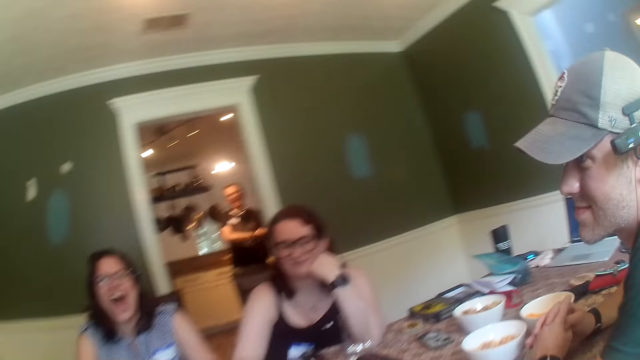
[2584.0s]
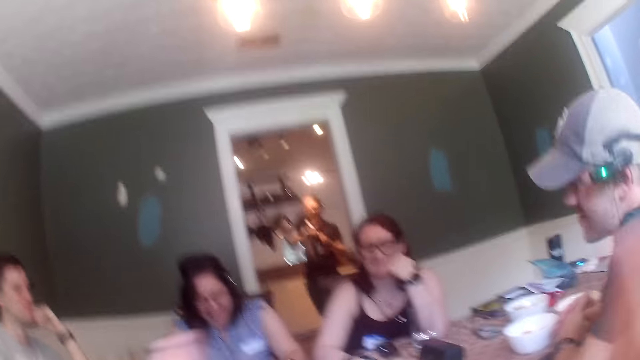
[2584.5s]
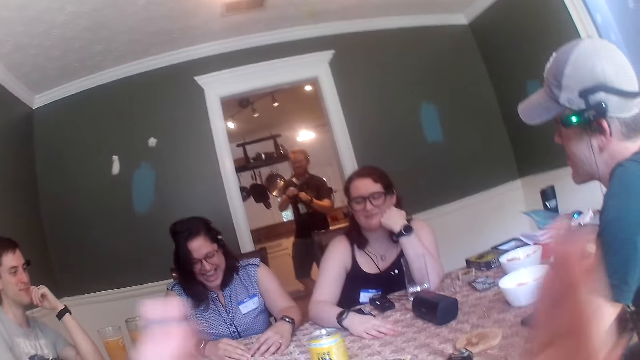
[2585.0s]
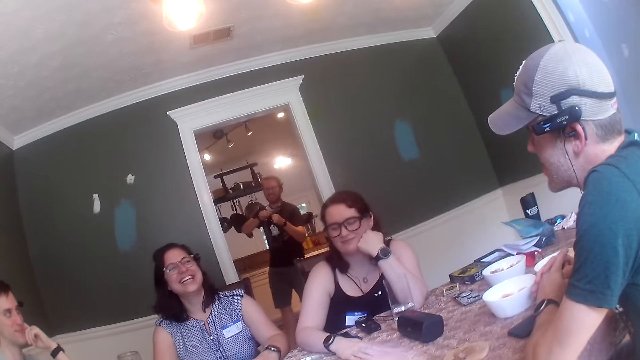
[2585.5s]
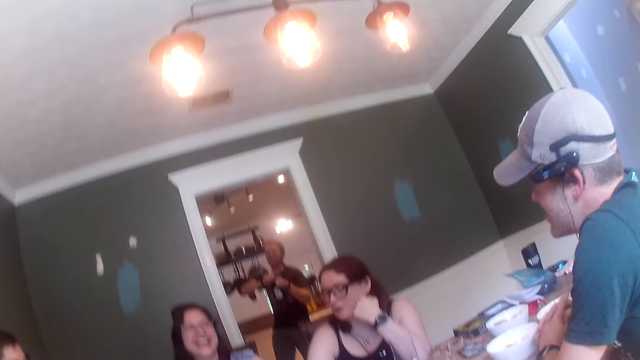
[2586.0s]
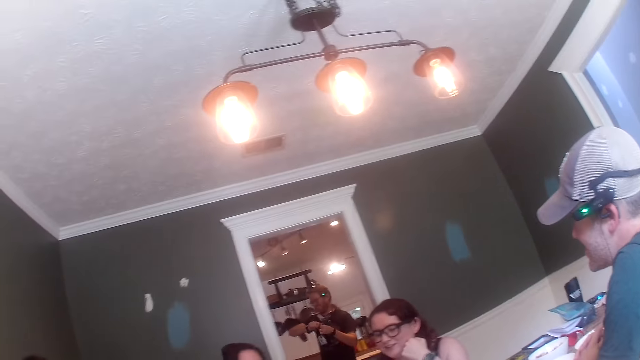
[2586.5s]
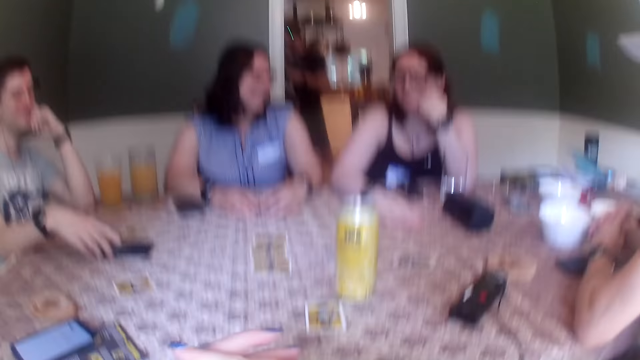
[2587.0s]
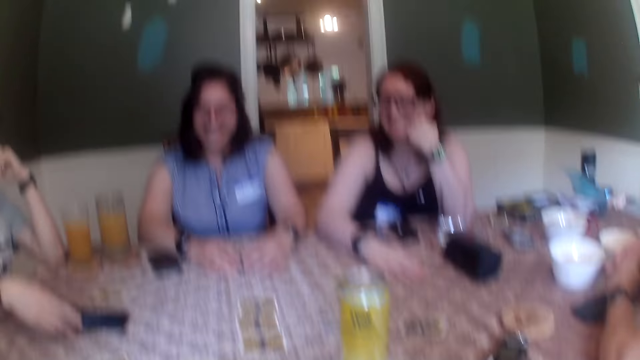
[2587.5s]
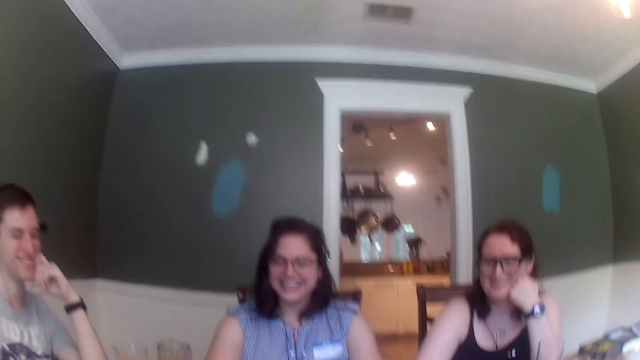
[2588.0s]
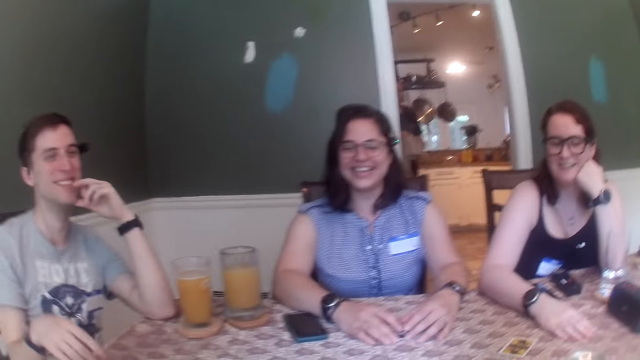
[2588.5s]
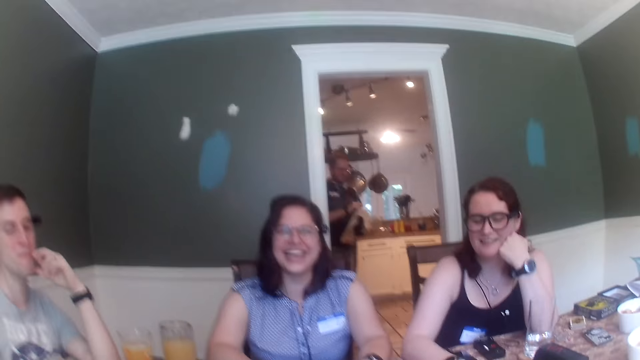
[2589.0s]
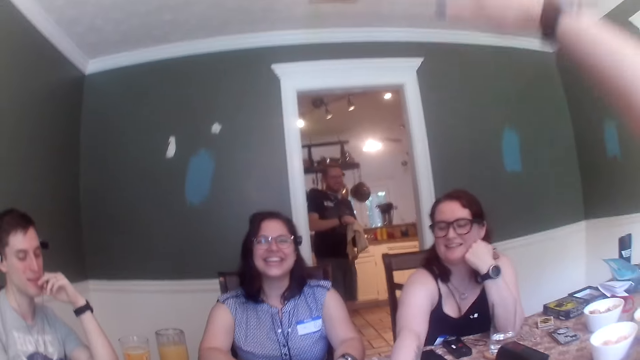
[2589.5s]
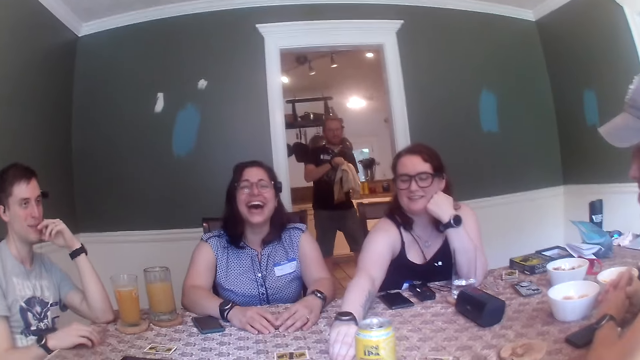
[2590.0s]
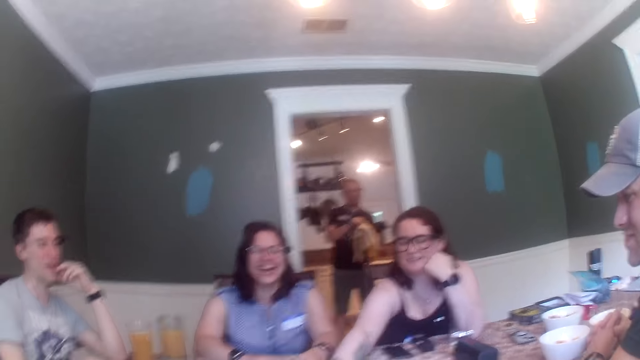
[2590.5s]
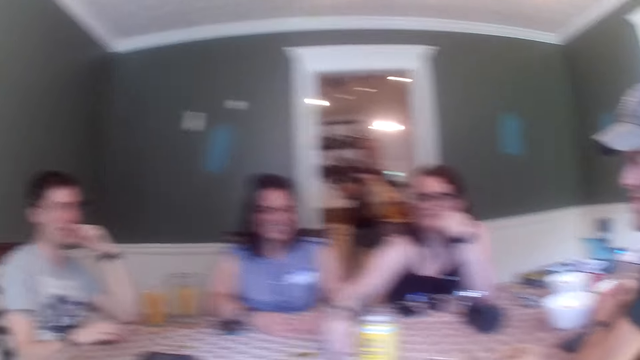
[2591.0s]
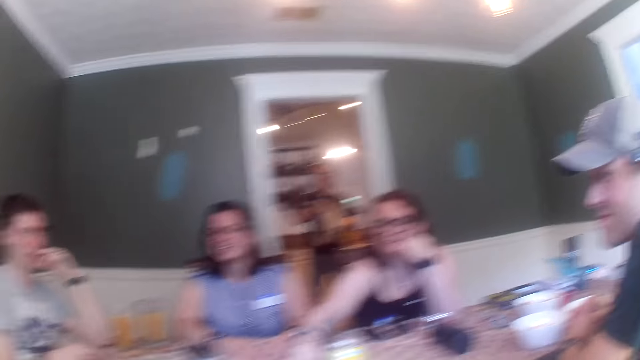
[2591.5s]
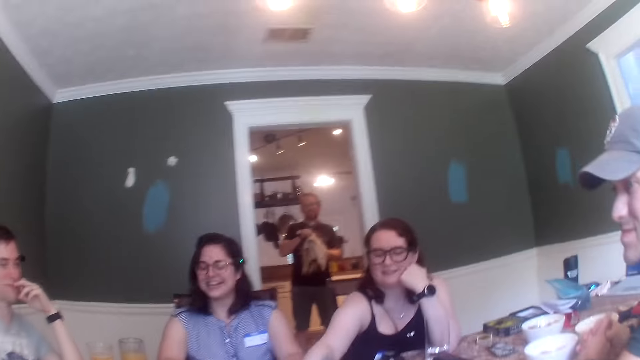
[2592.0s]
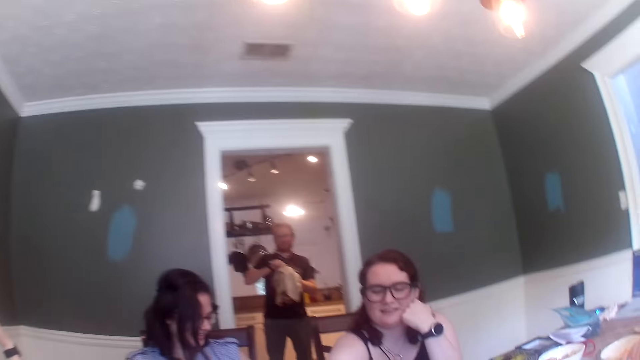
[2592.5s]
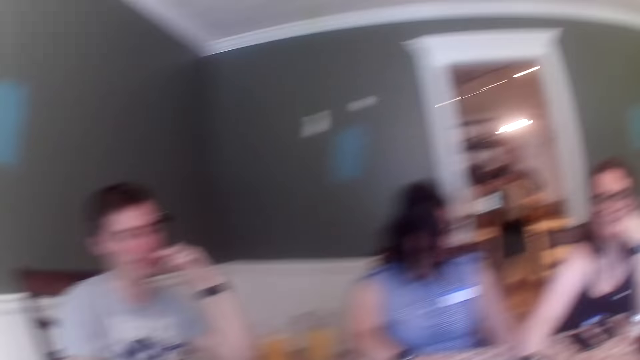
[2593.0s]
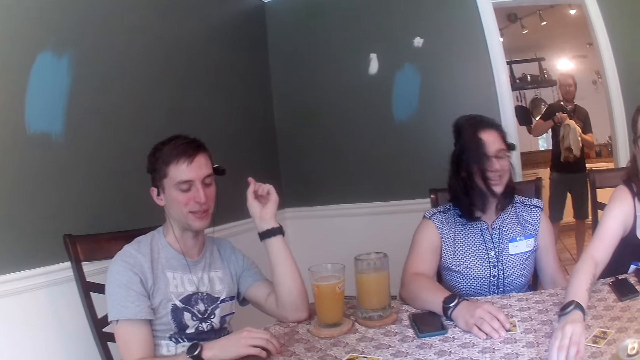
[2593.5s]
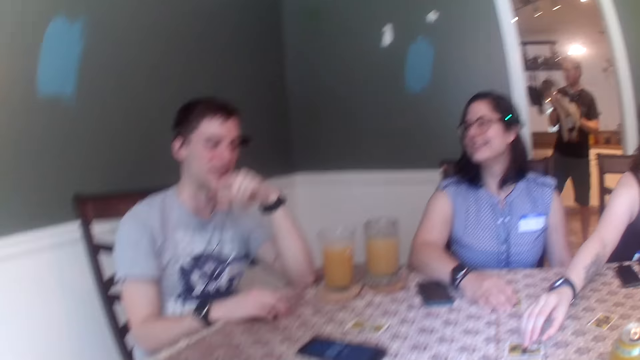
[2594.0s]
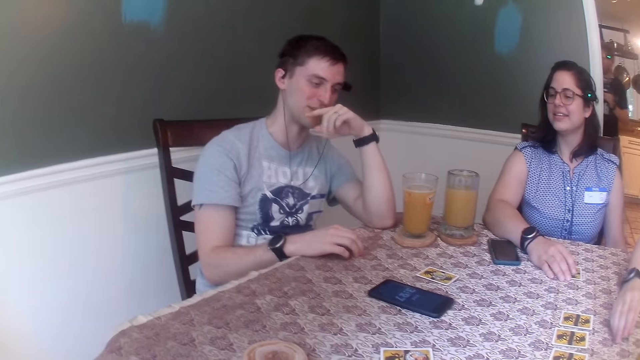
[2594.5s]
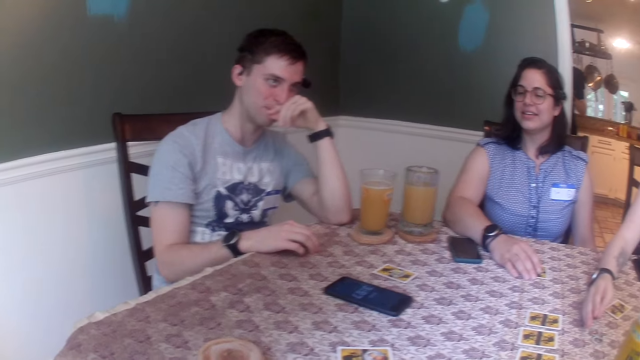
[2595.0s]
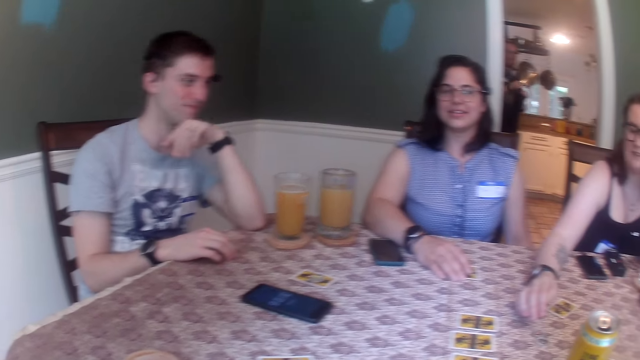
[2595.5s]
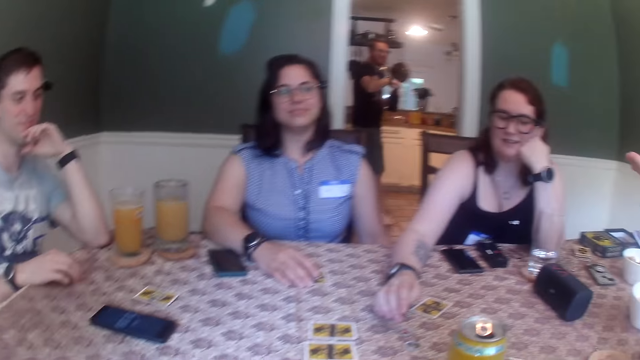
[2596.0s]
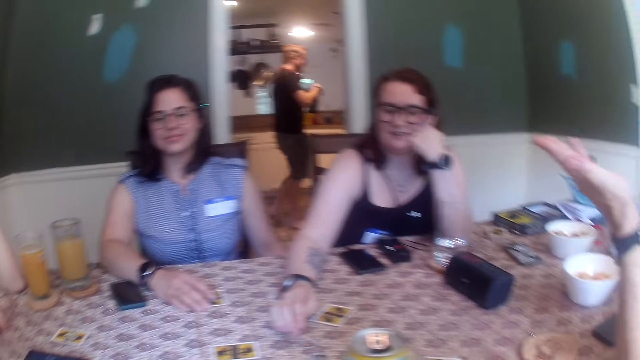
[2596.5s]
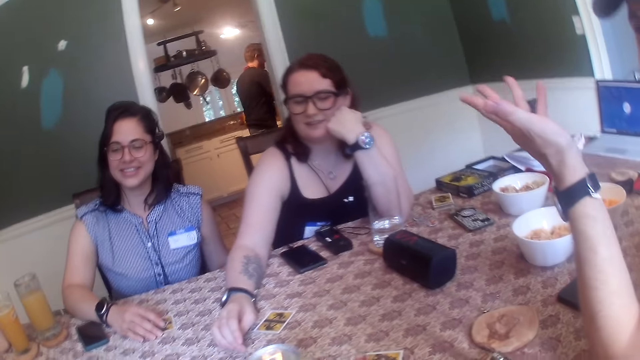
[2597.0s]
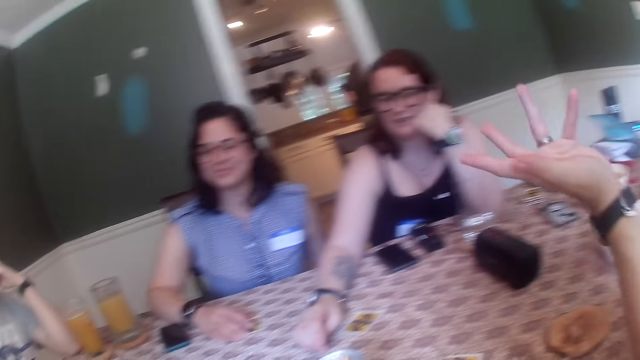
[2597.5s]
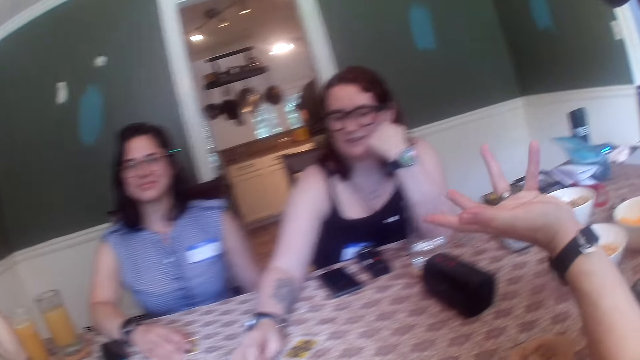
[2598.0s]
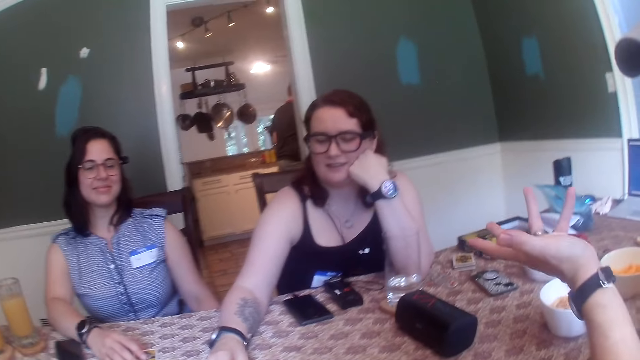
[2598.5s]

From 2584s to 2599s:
The camera wearer claps both hands. A man removes a napkin from a bottle in his left hand with his right hand. A woman places a token on the table with her right hand. The man opens the bottle in his left hand with his right hand.

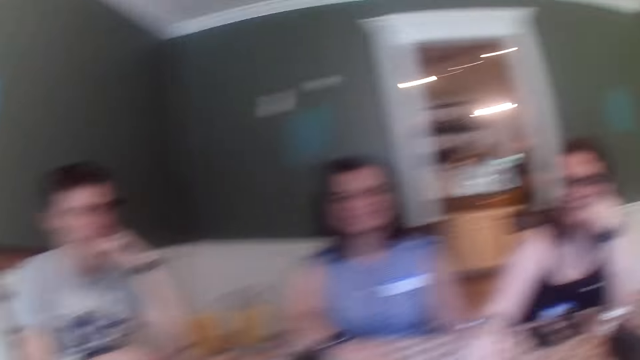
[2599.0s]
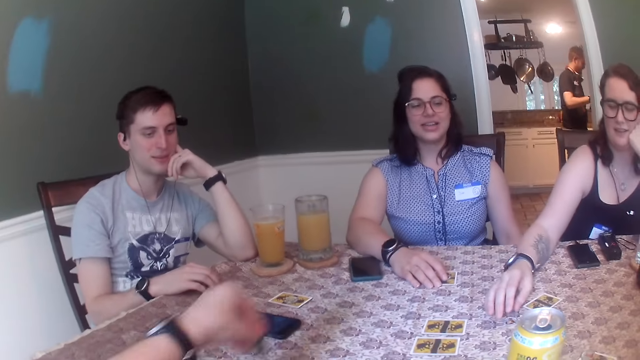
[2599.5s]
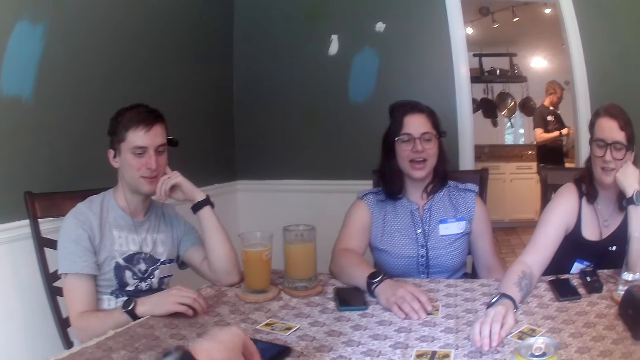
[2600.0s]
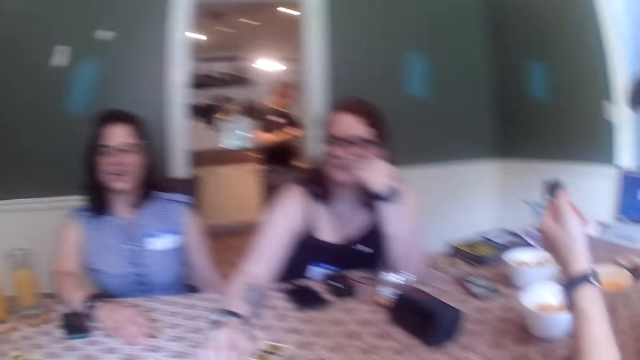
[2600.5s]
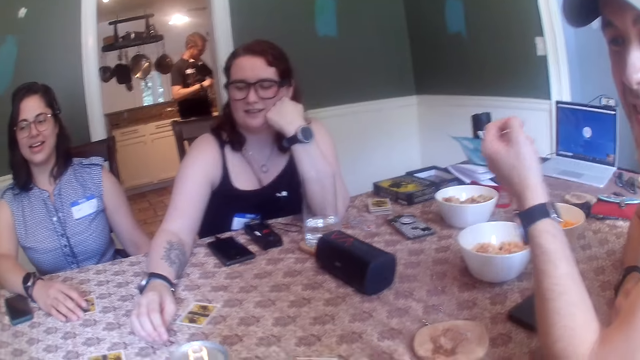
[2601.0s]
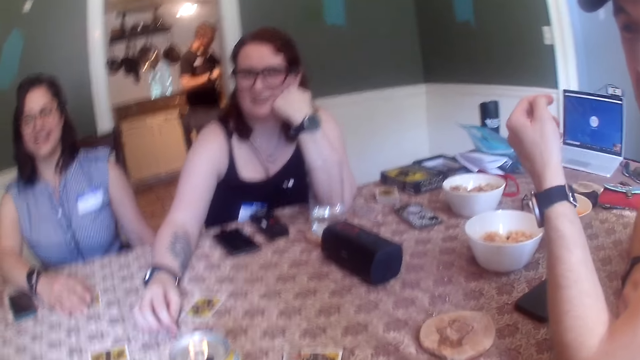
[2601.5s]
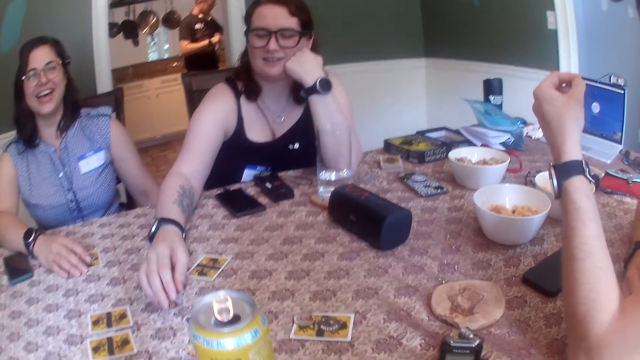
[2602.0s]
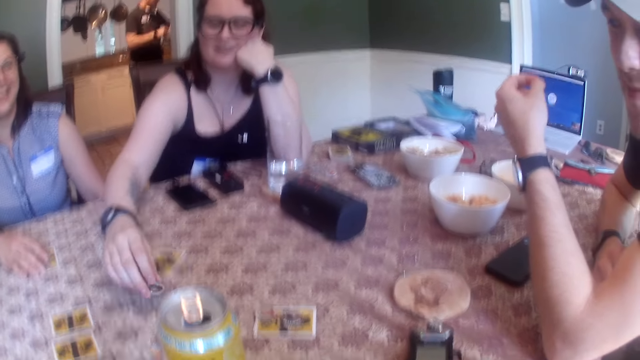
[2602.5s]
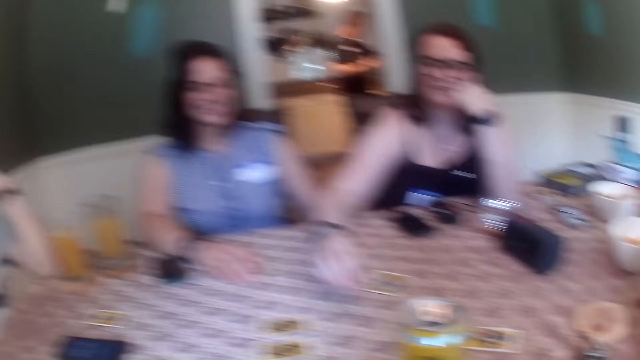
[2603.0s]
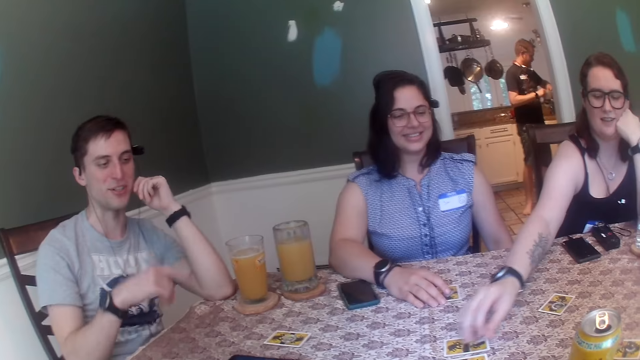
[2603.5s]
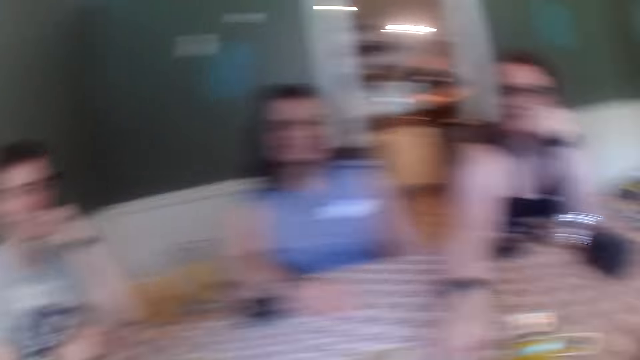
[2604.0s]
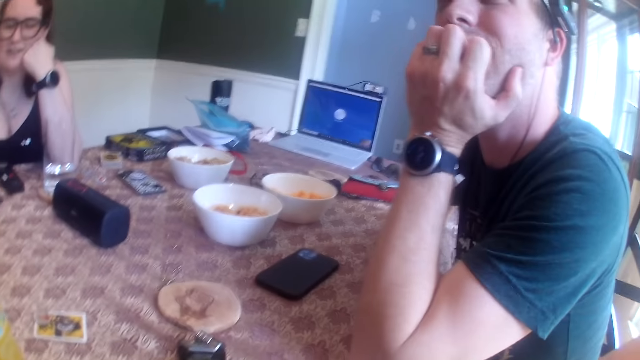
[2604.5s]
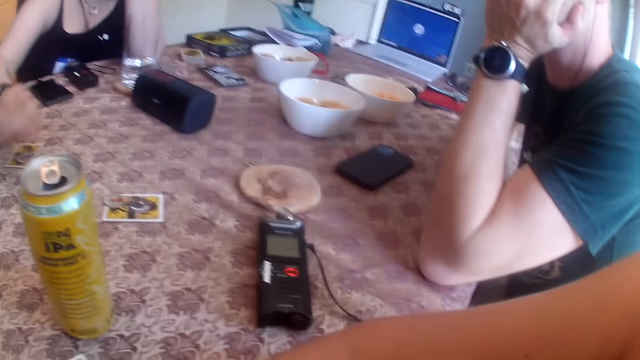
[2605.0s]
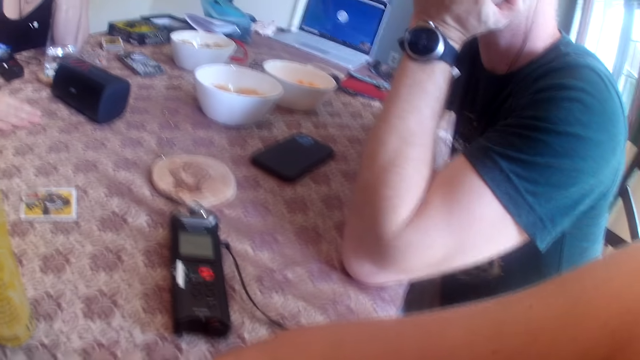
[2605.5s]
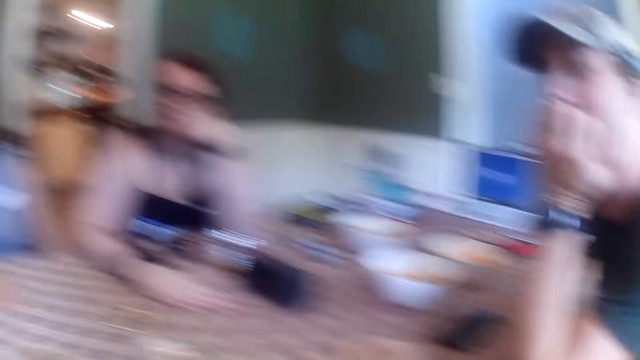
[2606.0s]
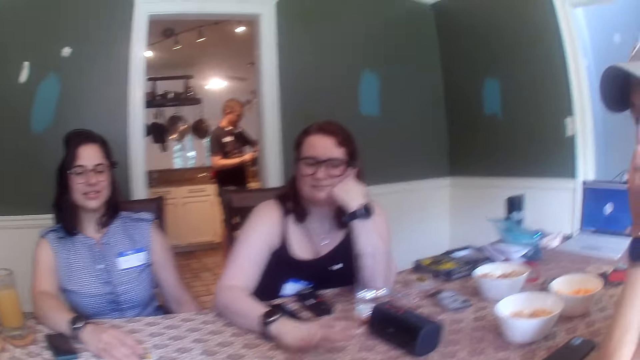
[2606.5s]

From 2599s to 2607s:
The woman picks the token from the table with her right hand and places the token on a card on the table. The man places his right hand on the table.
